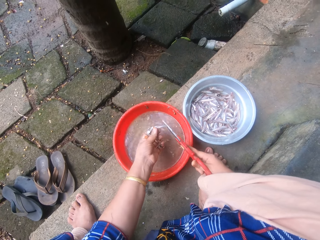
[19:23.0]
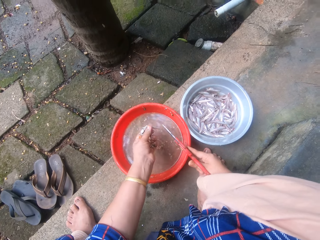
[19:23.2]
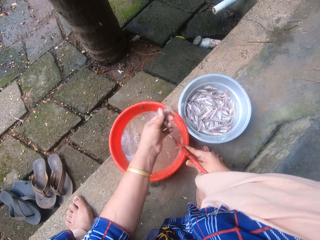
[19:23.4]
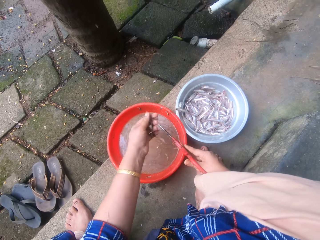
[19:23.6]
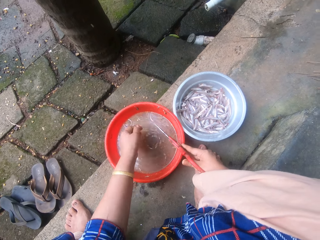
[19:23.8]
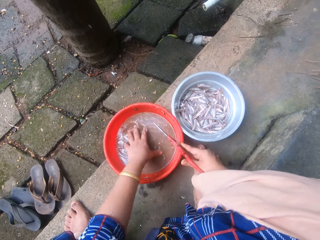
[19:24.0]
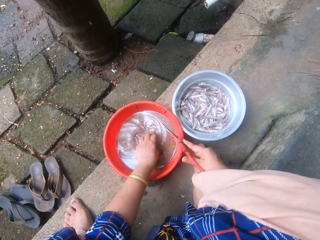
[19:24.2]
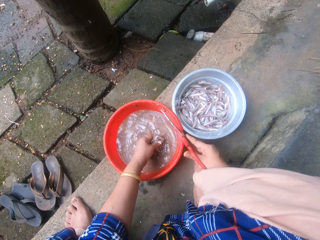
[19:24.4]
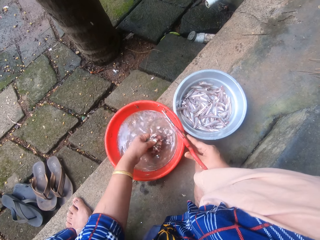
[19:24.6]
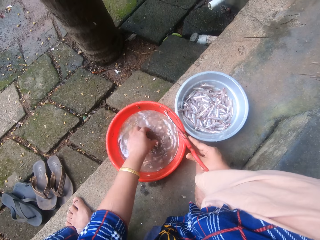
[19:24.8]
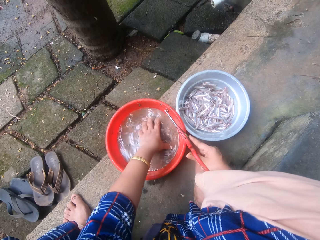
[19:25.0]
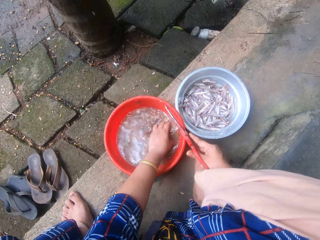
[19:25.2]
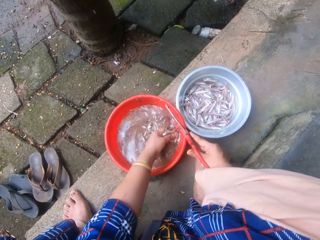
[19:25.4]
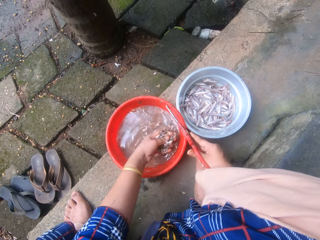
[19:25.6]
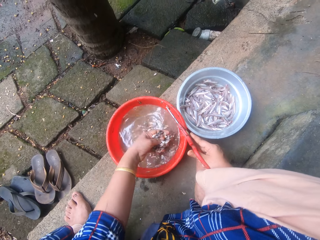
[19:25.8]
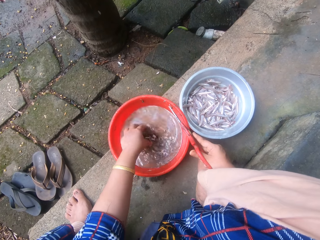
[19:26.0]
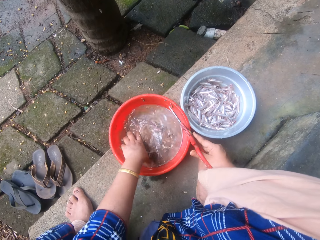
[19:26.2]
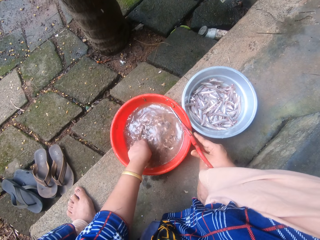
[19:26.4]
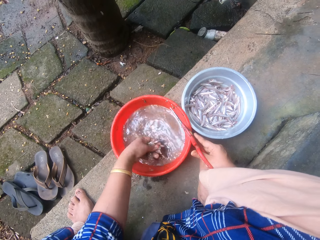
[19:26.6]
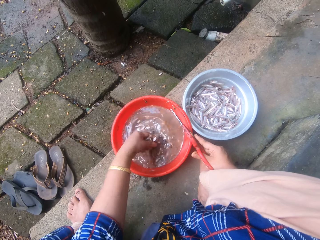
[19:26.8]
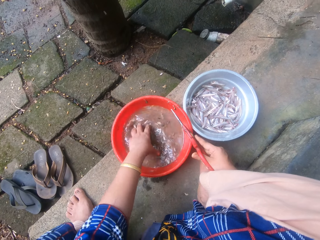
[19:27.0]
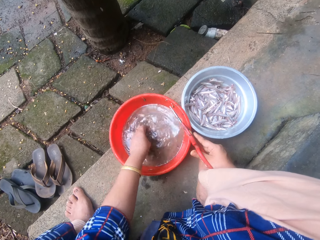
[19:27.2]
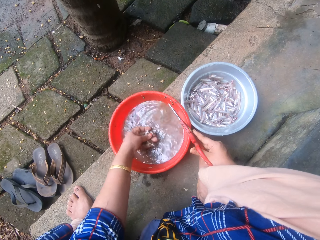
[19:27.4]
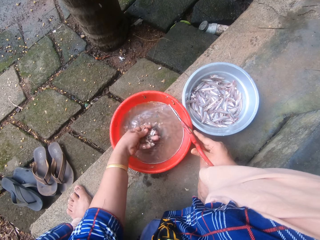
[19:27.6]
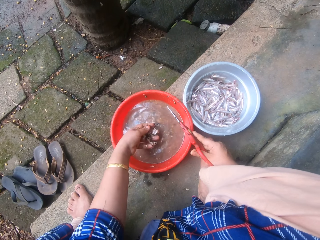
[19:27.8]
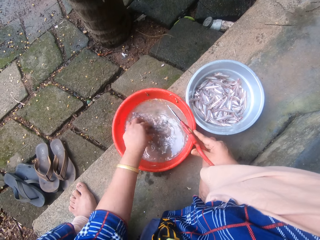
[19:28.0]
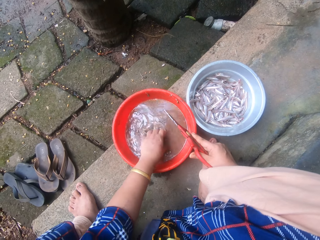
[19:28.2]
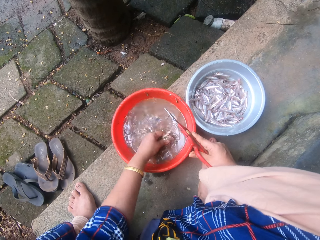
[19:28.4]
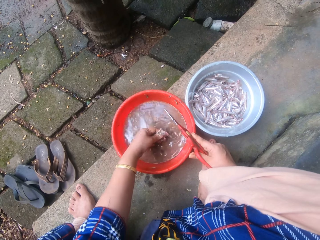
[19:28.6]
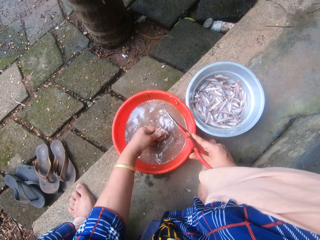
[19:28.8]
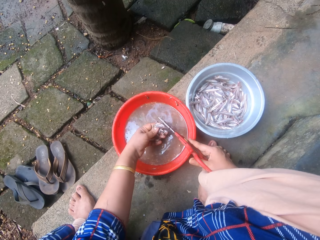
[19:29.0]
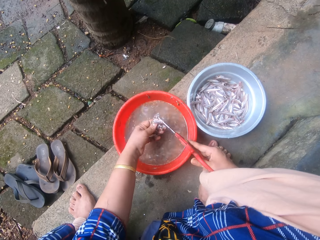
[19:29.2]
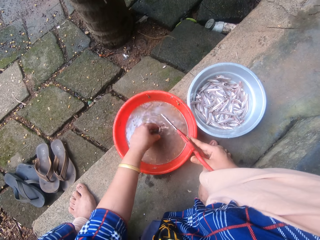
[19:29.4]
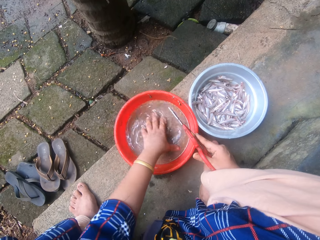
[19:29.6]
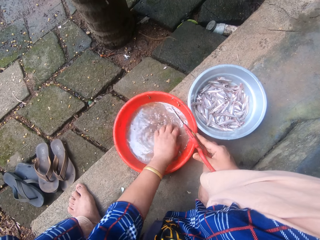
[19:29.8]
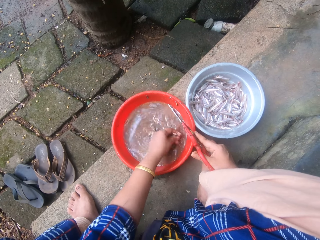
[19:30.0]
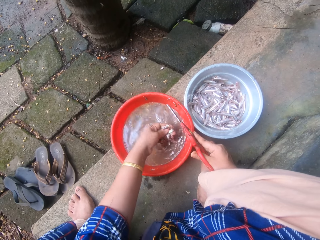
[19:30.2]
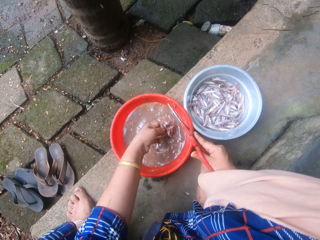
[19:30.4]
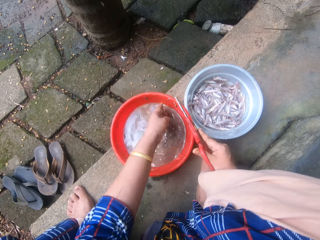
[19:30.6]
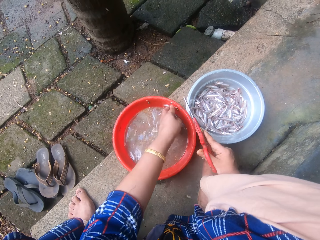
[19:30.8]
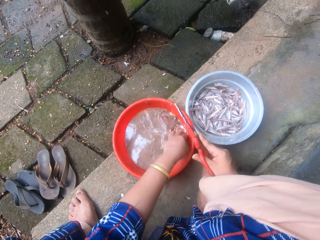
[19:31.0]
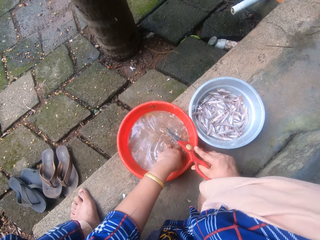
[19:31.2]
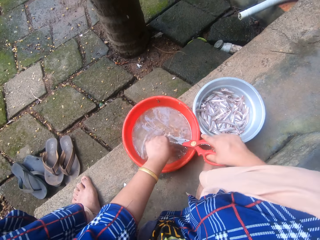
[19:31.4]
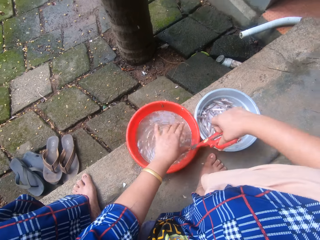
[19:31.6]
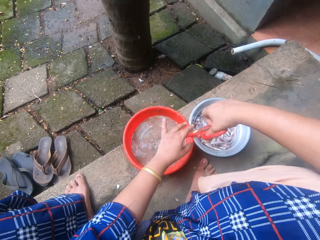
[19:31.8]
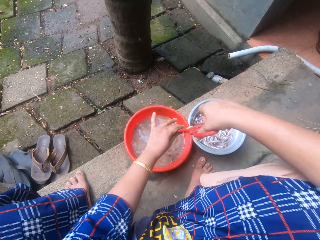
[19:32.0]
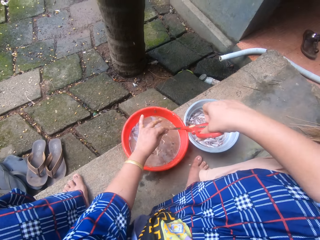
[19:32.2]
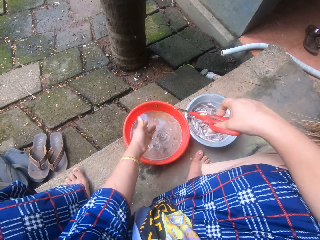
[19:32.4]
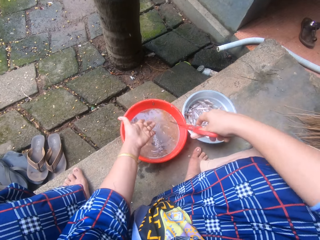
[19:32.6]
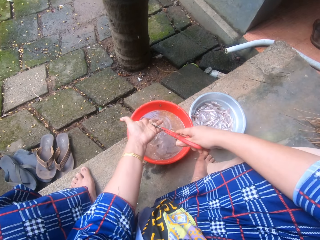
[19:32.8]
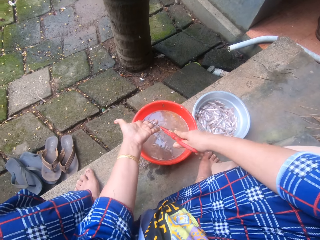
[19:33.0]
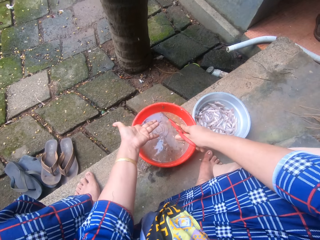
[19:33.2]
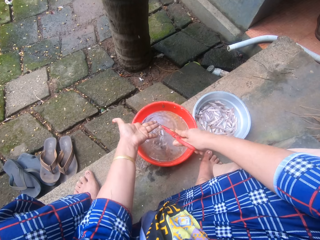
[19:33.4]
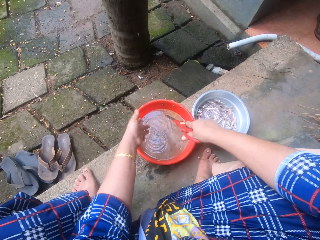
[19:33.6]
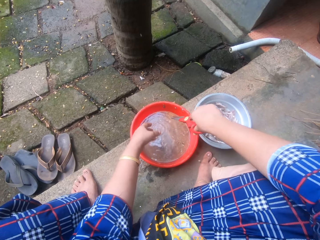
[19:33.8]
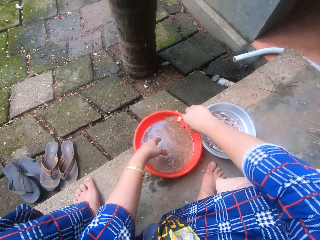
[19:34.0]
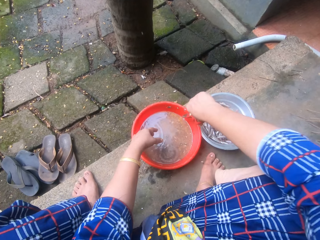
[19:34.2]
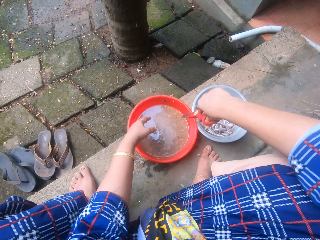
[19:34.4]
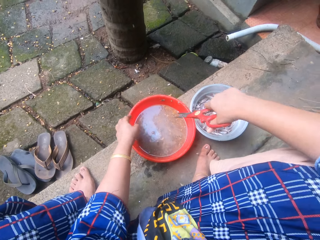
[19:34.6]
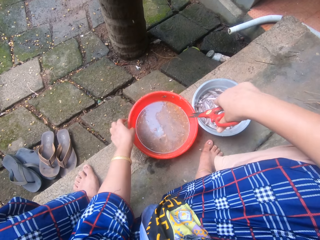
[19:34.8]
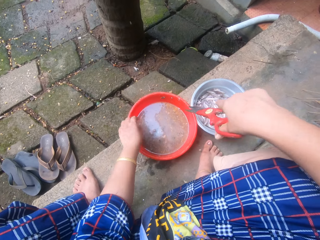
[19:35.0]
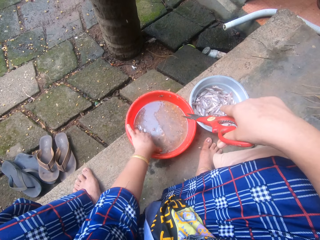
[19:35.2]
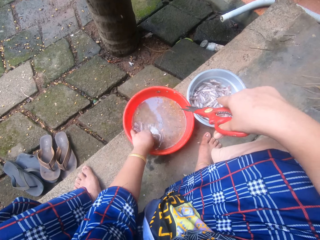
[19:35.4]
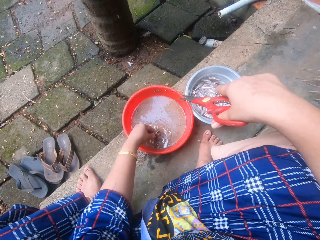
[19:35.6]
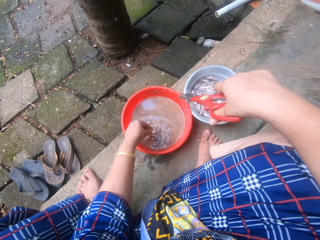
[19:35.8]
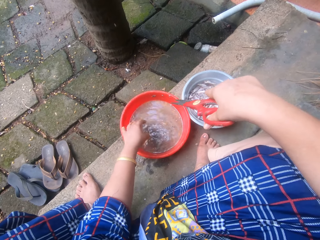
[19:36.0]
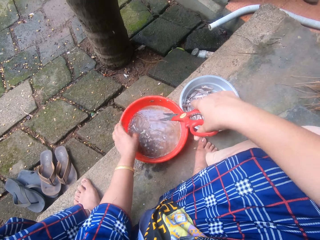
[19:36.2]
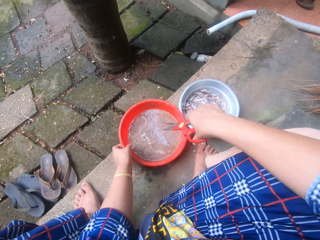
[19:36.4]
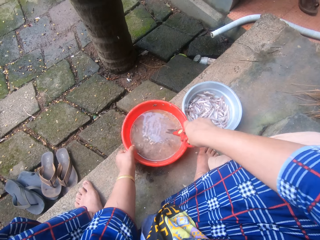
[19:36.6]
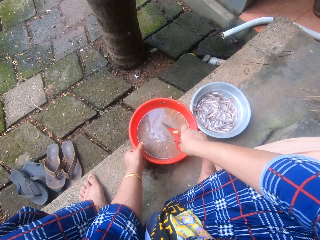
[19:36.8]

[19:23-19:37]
The camera wearer tosses the fish into the aluminum bowl. She checks the red bowl for fish with her left hand. She picks a small fish from the plastic basin and drops the small fish into the water in the basin. She picks a small fish from the plastic basin and drops the small fish into the water in the plastic basin. She picks a small fish from the plastic basin and drops the small fish into the water in the plastic basin. She picks a small fish from the plastic basin and drops the small fish into the water in the plastic basin. She picks a small fish from the plastic basin and drops the small fish into the water in the plastic basin. She picks a small fish from the plastic basin and drops the small fish into the water in the plastic basin. She swirls the water inside the plastic basin. She wipes the scissors with her left hand. She scrapes fish remnants off her left palm with the scissors. She scrapes fish remnants off the sides of the red bowl with the scissors. She picks a small fish from the plastic basin and drops the small fish into the water in the plastic basin.

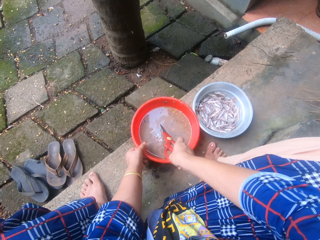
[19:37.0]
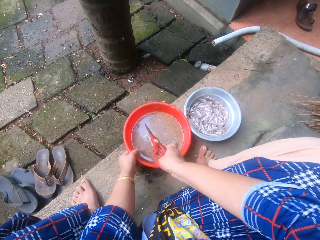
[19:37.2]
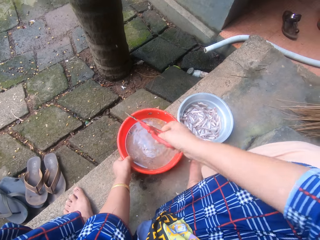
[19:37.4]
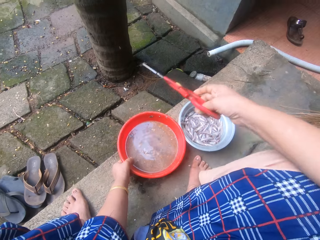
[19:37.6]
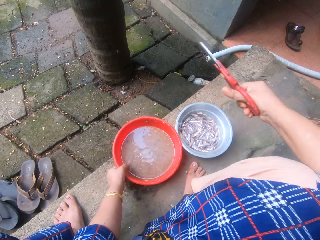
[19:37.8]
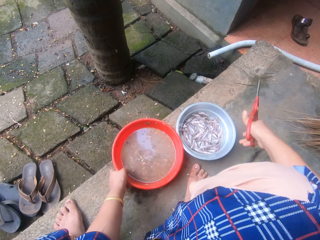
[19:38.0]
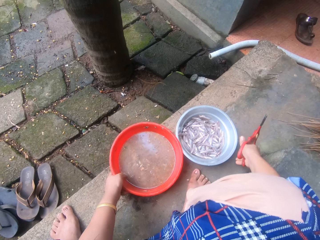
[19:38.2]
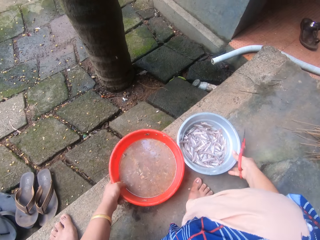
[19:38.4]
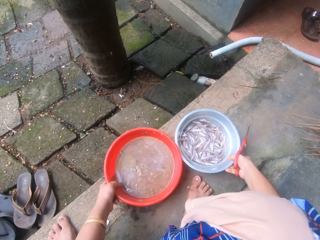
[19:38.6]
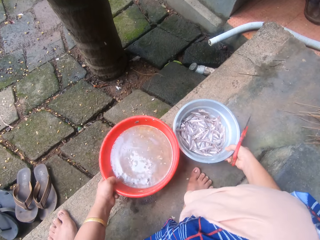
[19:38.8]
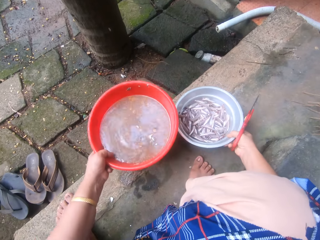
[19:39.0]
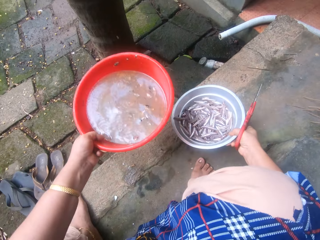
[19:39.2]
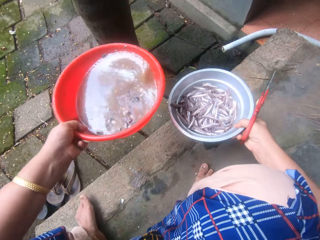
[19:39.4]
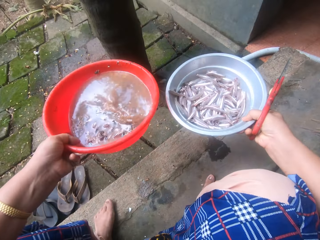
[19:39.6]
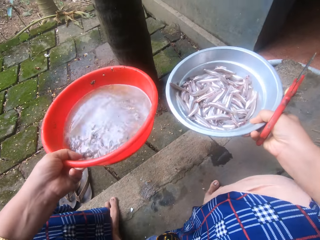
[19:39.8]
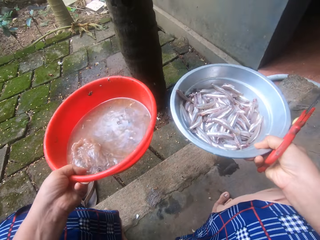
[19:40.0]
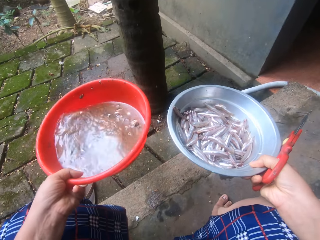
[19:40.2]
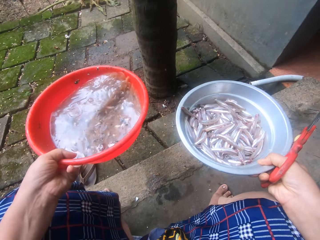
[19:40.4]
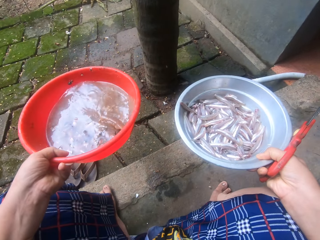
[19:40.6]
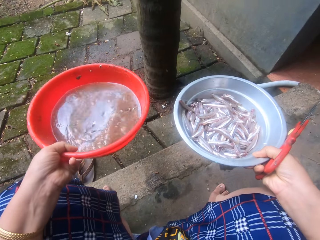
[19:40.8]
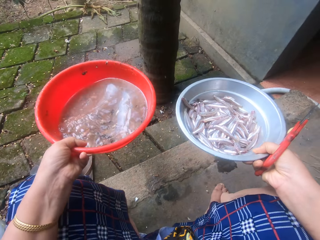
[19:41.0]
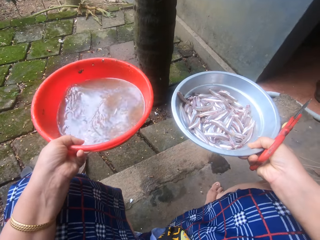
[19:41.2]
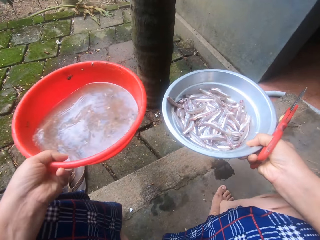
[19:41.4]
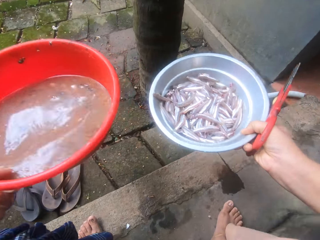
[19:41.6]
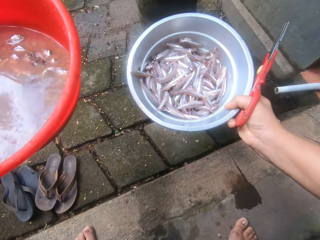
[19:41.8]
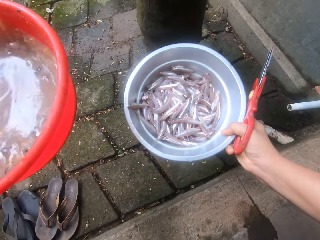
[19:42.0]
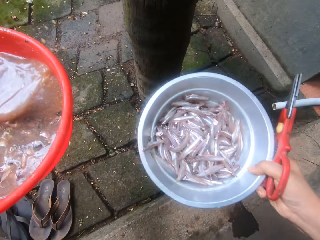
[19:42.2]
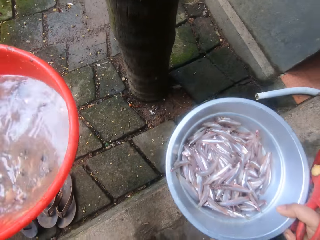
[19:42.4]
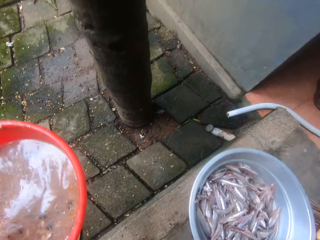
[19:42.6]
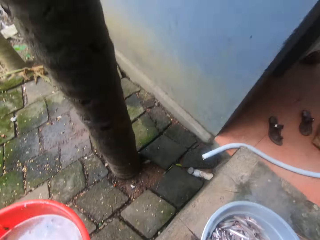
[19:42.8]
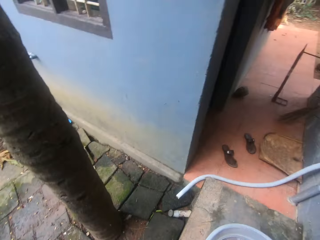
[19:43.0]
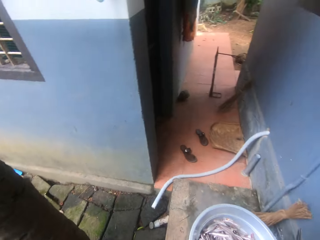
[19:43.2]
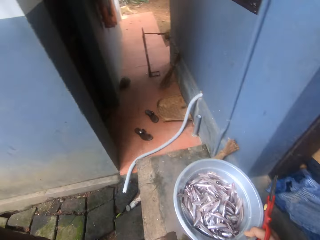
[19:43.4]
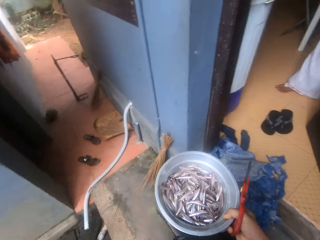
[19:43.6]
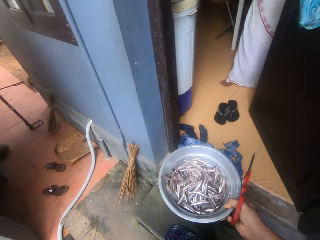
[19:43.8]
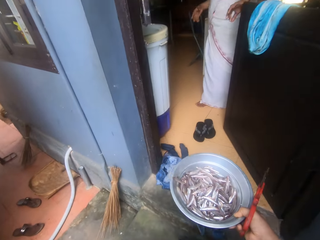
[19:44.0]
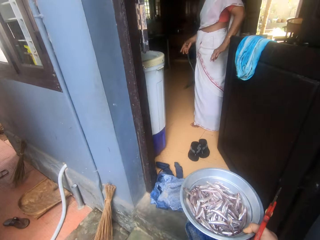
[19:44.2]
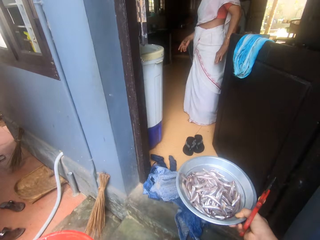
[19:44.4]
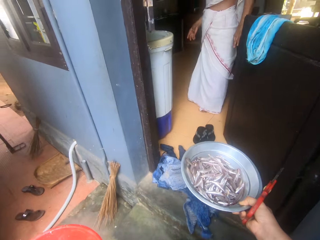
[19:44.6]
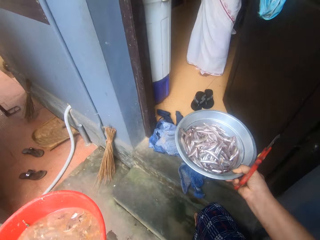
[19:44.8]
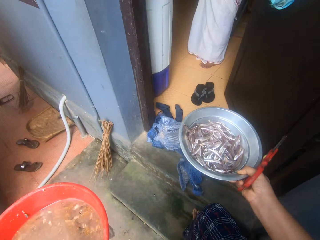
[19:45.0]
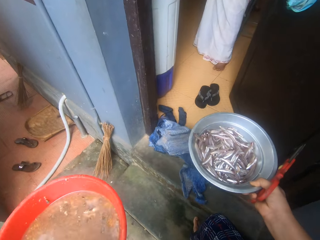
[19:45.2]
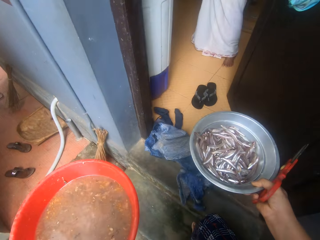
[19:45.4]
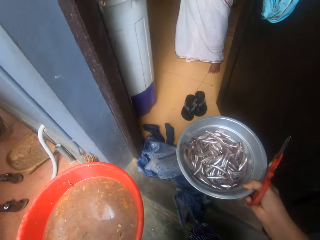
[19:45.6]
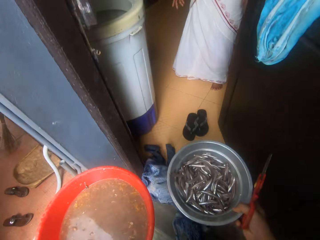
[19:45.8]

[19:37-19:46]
The camera wearer holds the plastic basin with her left hand. She dips the scissors in the plastic basin and lifts the scissors. She picks up the red bowl with her left hand and the aluminum bowl with her right hand. She stands from the ground. She walks towards the door. She walks into the kitchen. She interacts with a woman.
